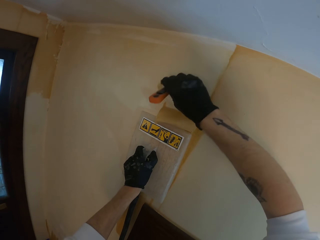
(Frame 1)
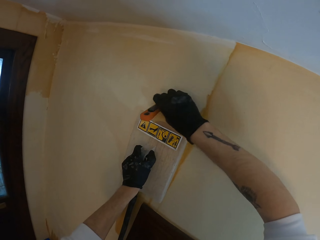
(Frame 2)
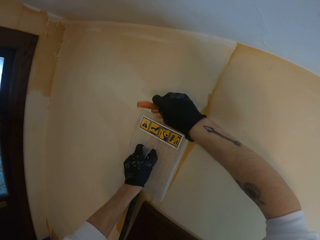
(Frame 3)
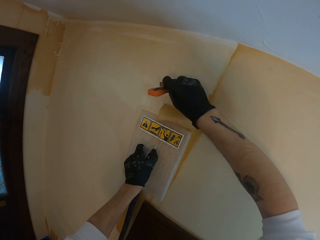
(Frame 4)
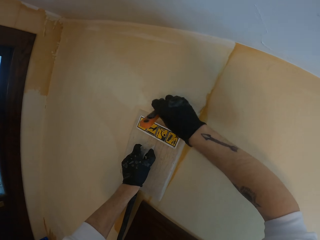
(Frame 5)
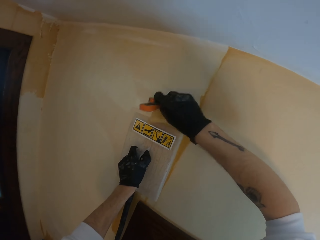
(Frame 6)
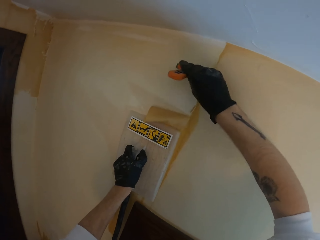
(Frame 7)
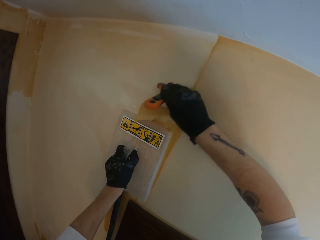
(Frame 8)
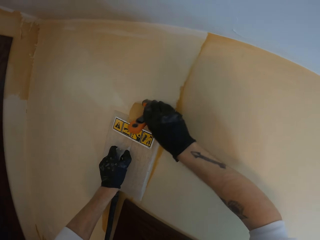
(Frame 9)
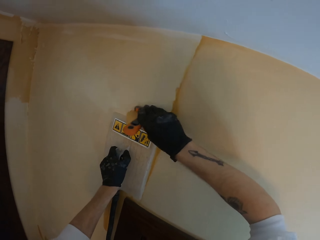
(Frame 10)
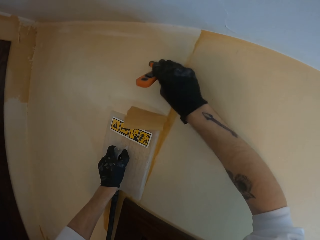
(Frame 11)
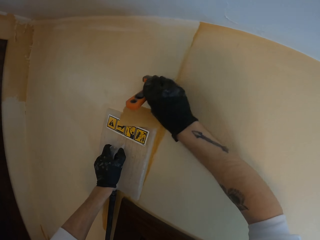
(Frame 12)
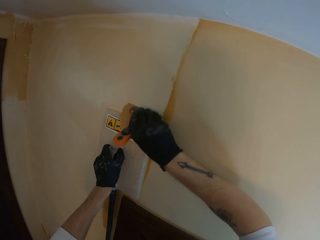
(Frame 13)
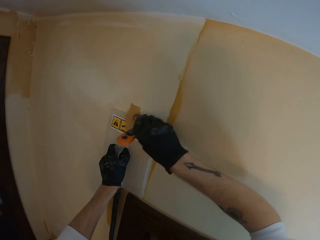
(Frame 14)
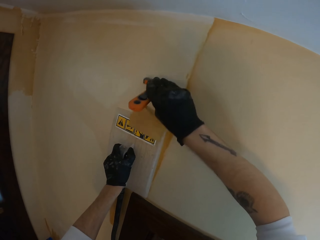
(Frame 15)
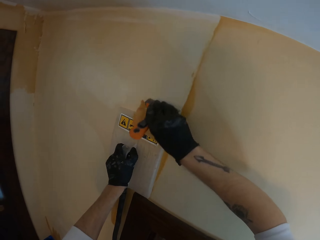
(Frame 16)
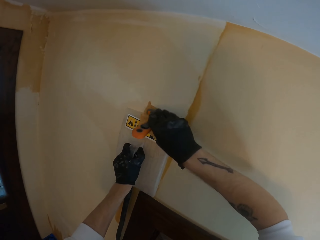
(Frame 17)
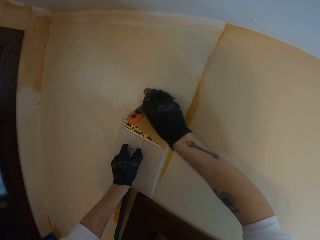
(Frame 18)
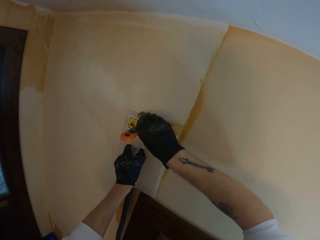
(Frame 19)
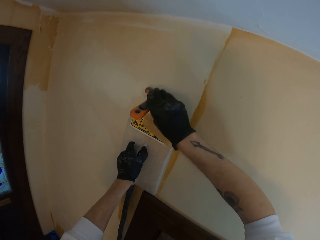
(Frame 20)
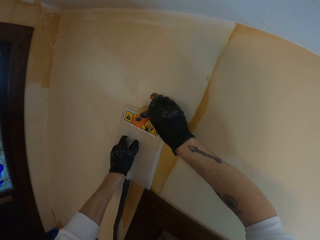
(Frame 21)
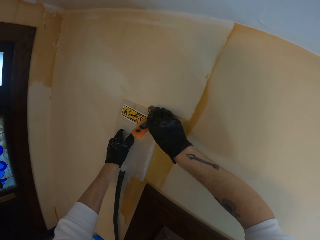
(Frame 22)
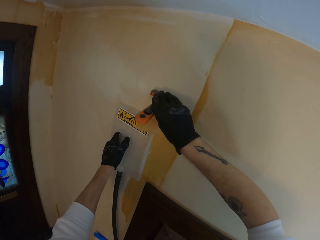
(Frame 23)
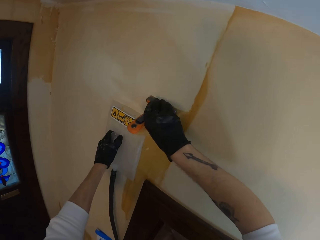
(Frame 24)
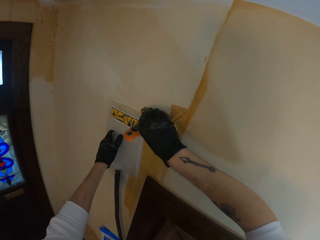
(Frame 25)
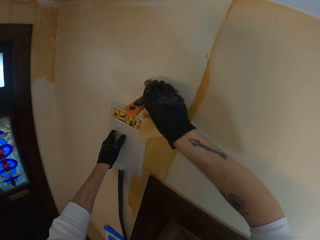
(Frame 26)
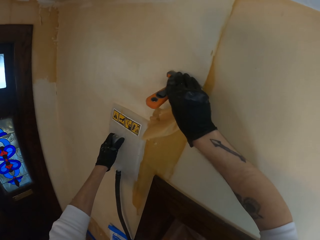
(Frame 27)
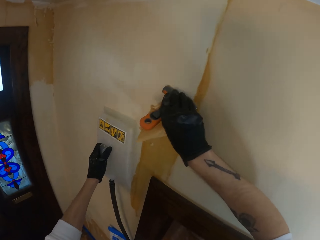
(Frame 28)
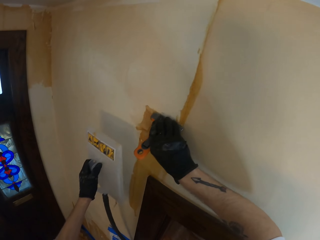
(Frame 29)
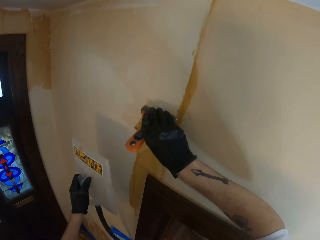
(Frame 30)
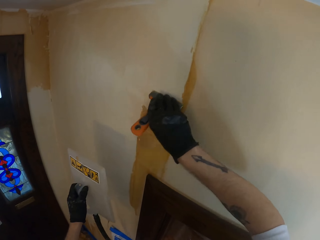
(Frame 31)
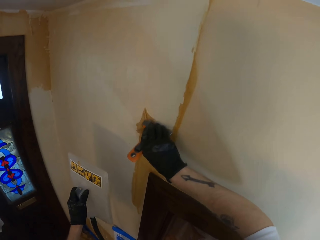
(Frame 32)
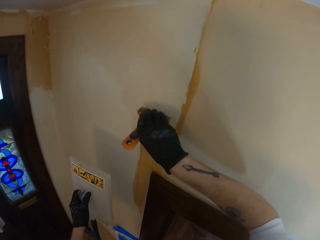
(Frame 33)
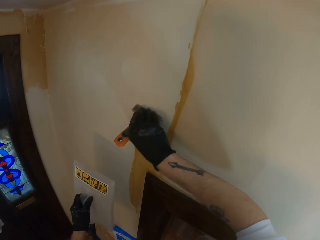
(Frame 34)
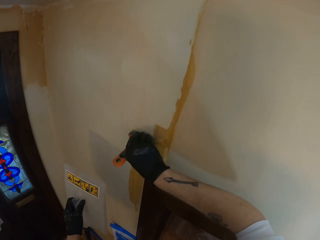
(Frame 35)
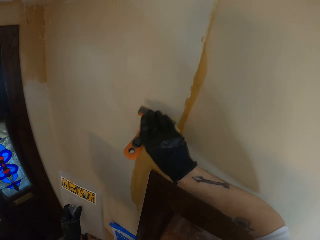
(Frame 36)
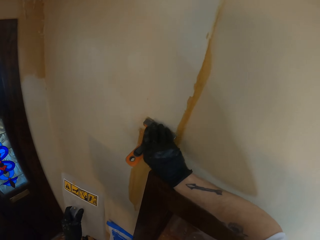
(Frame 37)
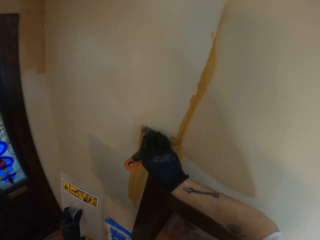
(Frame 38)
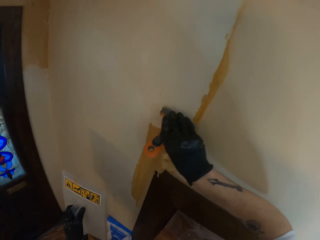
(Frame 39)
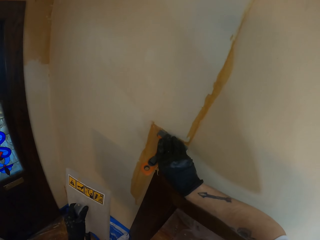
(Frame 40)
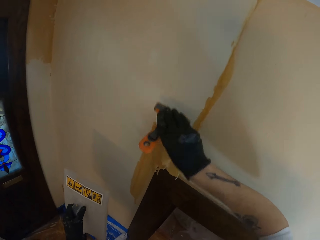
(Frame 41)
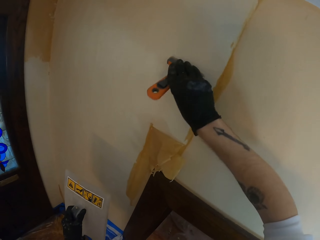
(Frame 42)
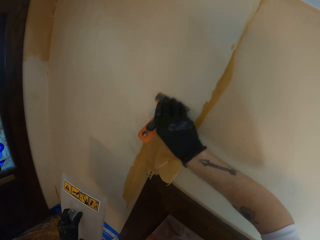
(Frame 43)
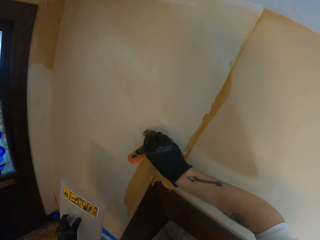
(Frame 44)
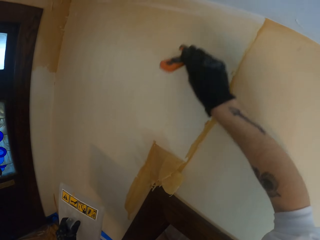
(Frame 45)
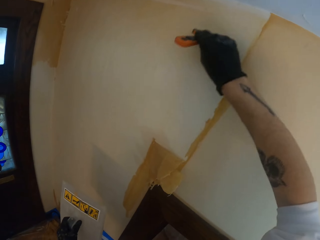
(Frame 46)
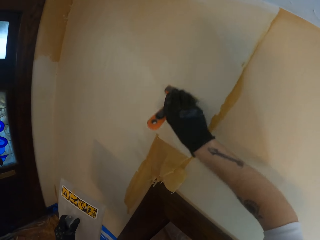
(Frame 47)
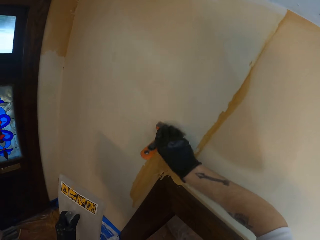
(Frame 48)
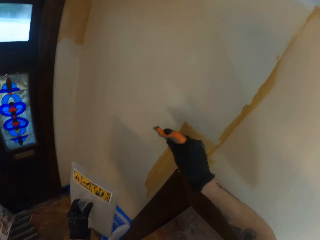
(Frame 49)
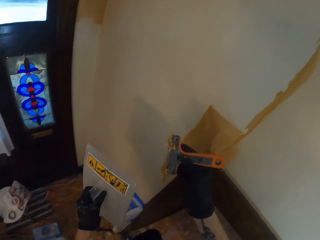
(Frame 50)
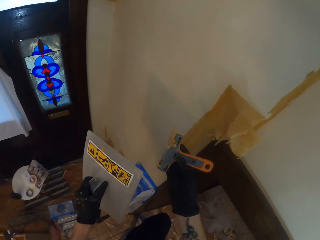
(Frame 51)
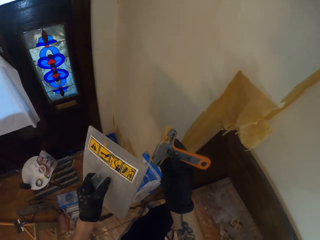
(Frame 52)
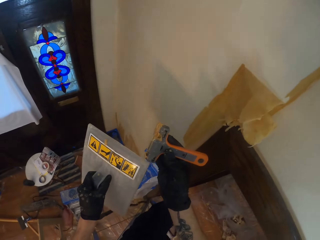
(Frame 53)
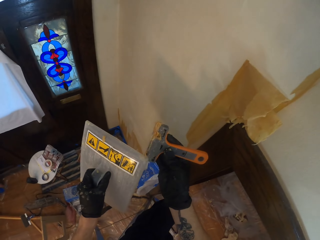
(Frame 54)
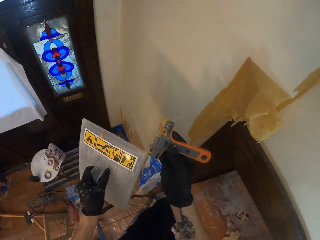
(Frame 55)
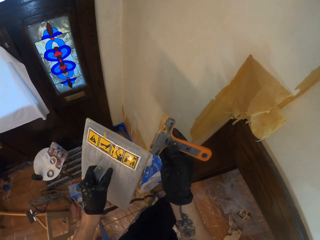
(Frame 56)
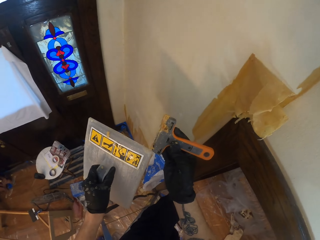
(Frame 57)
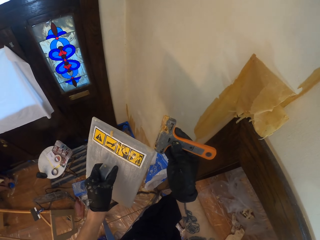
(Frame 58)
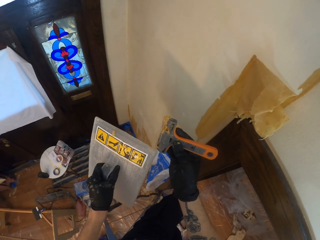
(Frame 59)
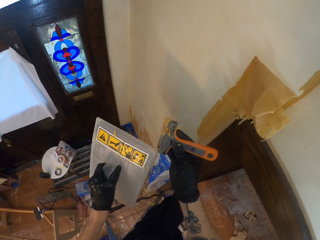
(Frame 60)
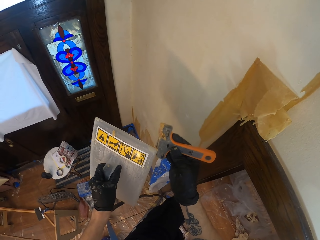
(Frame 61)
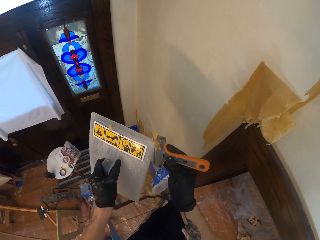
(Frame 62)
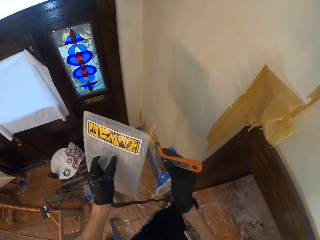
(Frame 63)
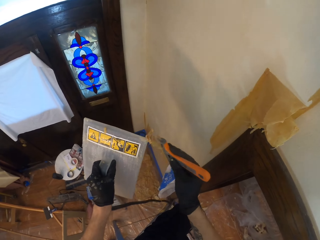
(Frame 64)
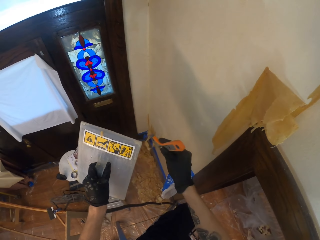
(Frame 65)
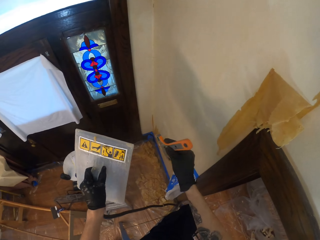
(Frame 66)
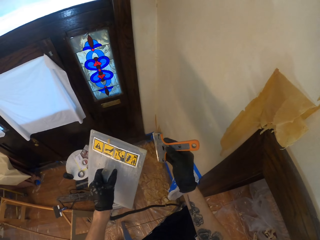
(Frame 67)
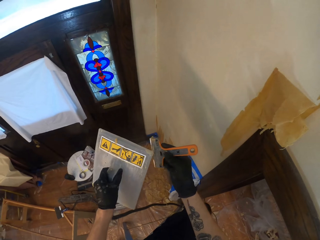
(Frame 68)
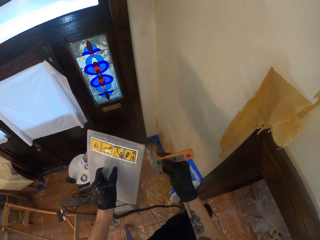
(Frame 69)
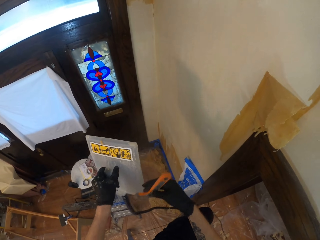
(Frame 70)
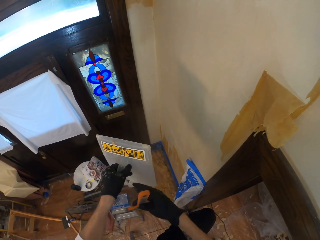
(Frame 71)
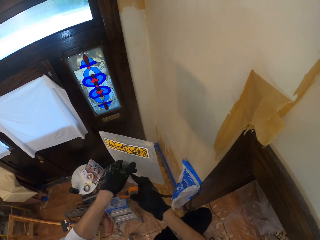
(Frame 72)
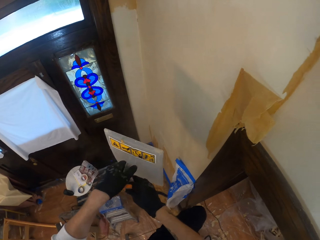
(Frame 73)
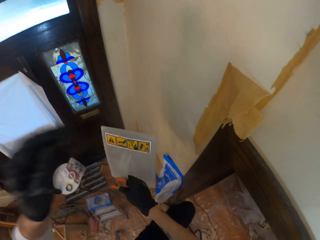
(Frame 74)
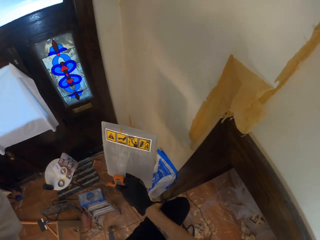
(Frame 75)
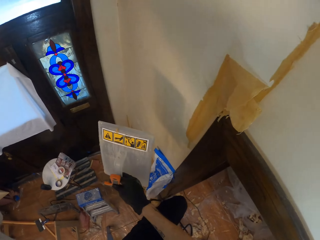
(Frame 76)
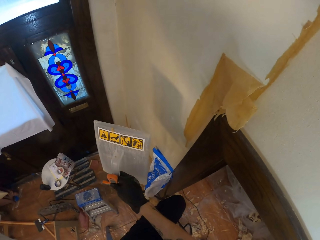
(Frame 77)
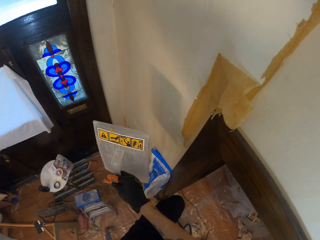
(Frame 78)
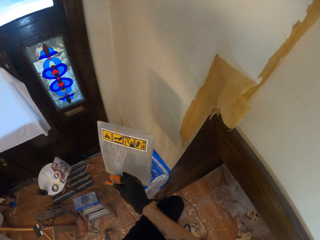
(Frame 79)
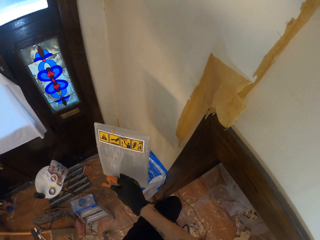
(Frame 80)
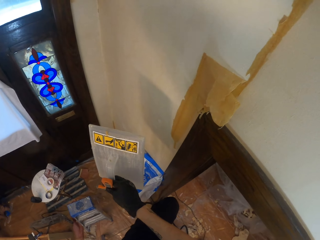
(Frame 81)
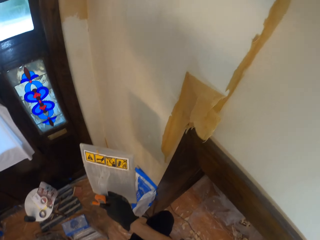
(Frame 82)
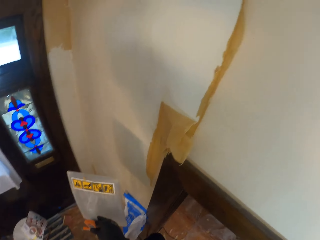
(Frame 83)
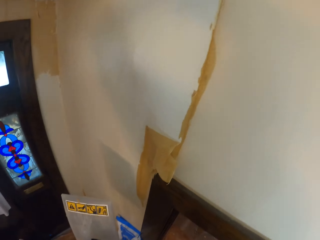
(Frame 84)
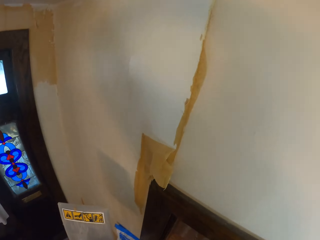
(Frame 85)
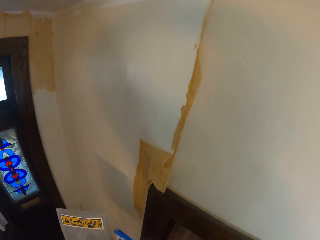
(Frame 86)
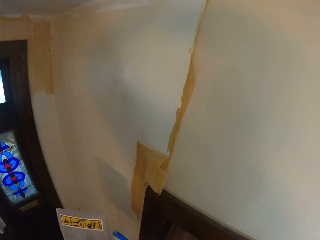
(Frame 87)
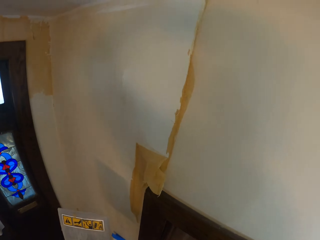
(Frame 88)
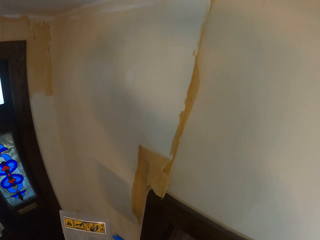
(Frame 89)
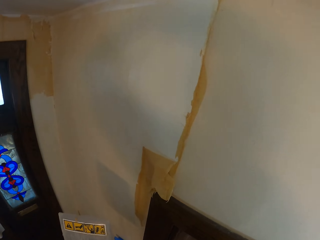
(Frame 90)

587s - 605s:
The camera wearer holds the wall steamer with his left hand. He removes the wall smoother from the wall. He strips off the wallpaper with the wallpaper scraper. He wipes the wallpaper scraper with the wall steamer. He changes the hand holding the wall smoother. He holds the wall steamer with his right hand. He touches the body. He adjusts the camera with his left hand.

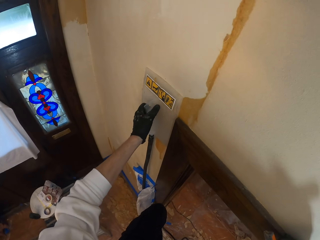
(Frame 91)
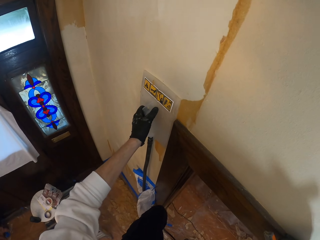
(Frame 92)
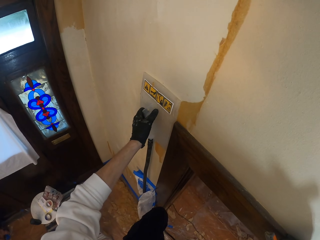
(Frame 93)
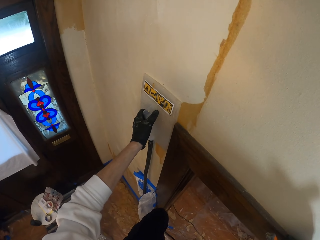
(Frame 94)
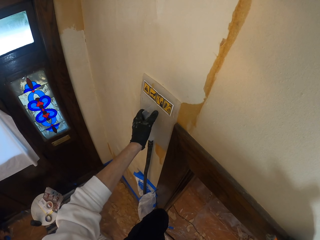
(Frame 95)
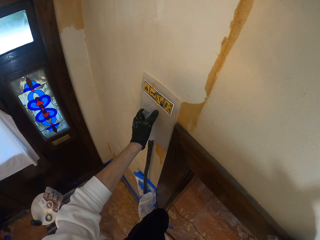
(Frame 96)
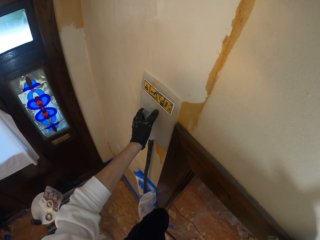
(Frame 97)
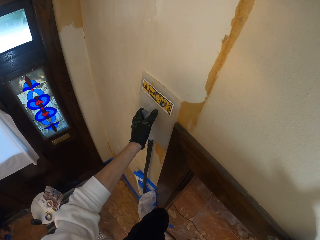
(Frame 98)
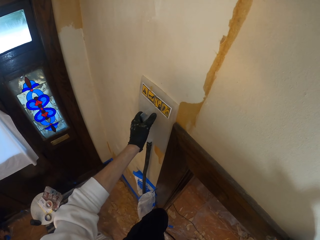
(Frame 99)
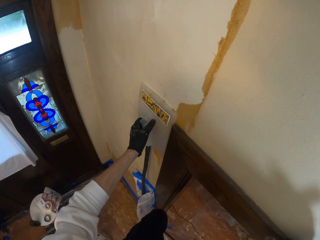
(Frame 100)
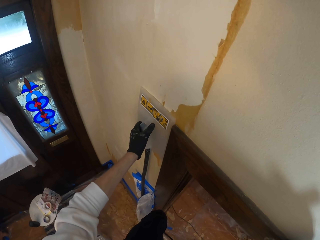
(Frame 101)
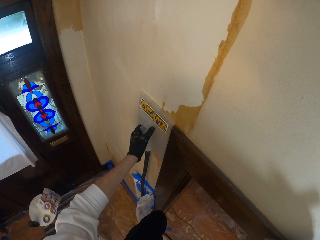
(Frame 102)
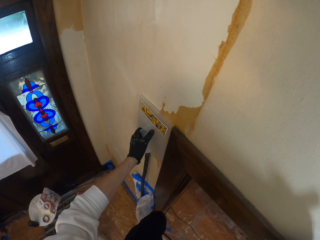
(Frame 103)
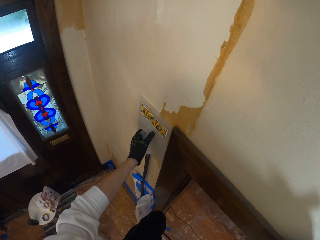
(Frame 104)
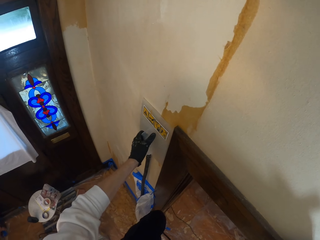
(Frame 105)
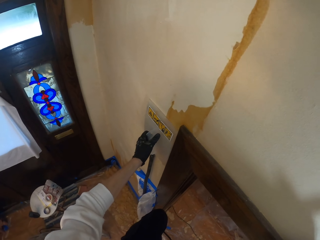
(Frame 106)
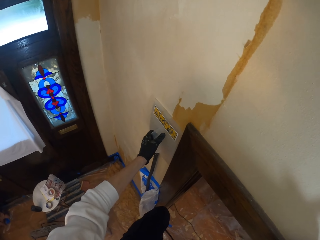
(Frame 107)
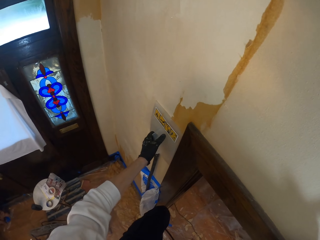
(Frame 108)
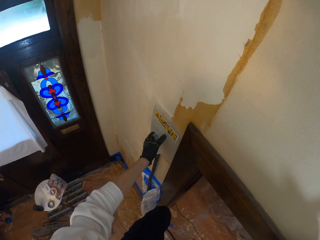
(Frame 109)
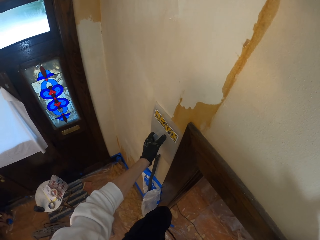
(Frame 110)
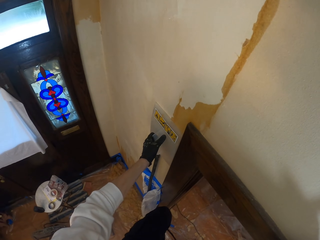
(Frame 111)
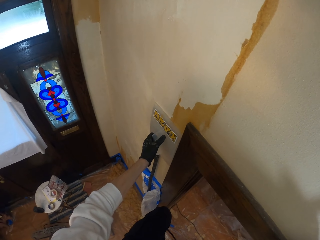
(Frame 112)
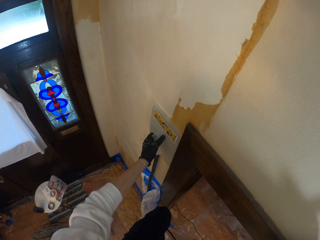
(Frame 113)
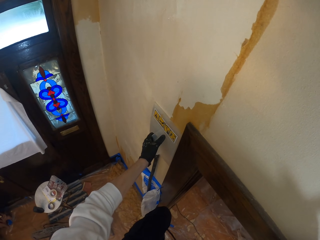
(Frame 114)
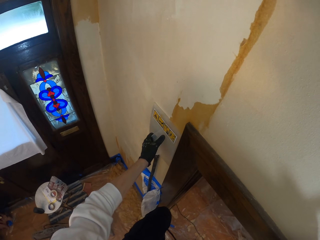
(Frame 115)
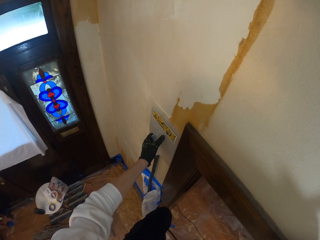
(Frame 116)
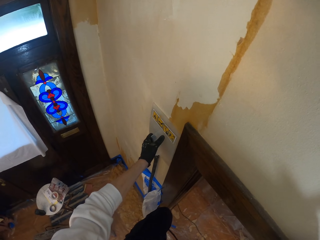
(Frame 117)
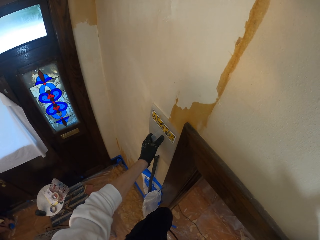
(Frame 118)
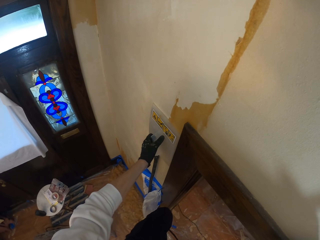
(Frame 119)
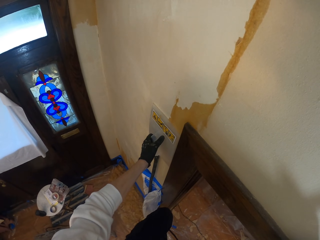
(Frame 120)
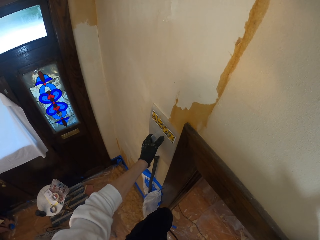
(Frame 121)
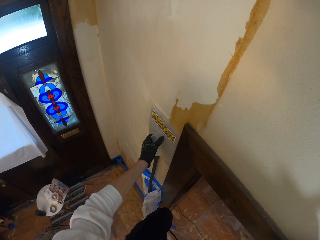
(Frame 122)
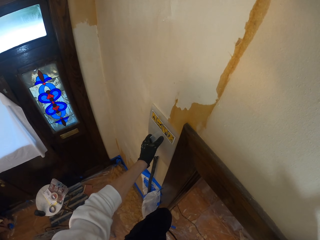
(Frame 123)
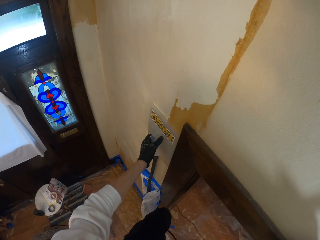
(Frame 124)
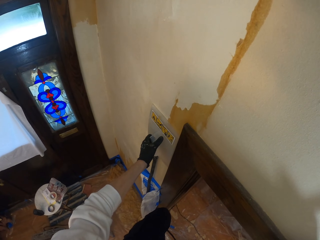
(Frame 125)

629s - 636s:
The camera wearer moves the wall steamer on the wall. They hold the wall steamer on the wall.
